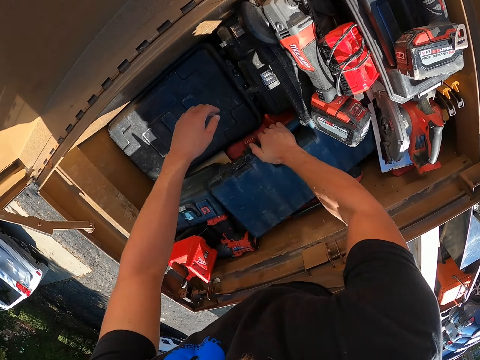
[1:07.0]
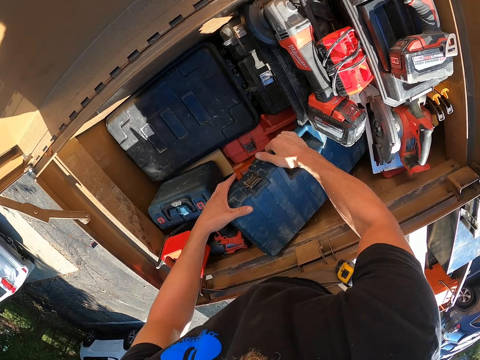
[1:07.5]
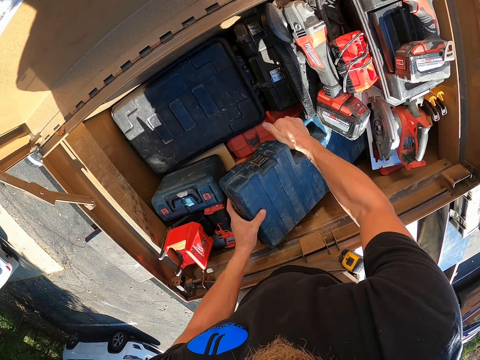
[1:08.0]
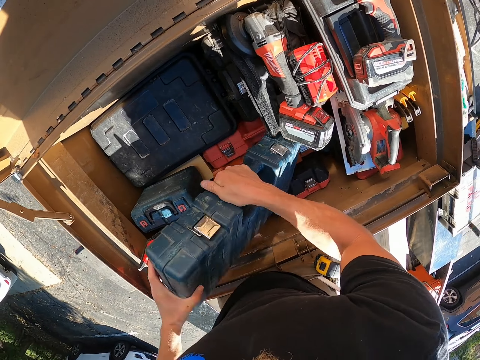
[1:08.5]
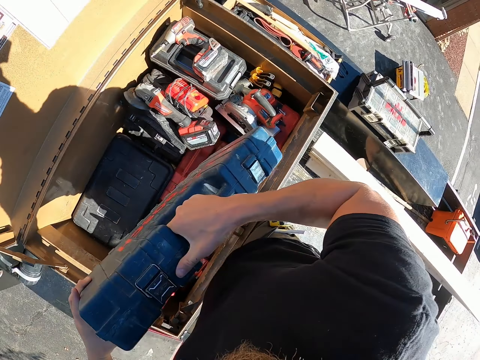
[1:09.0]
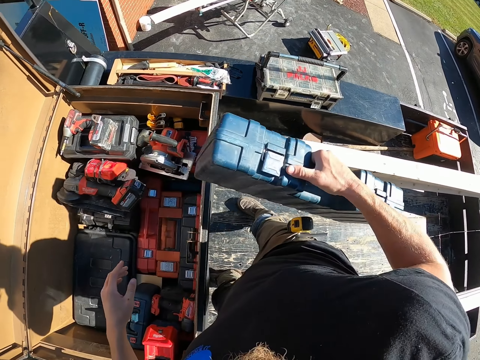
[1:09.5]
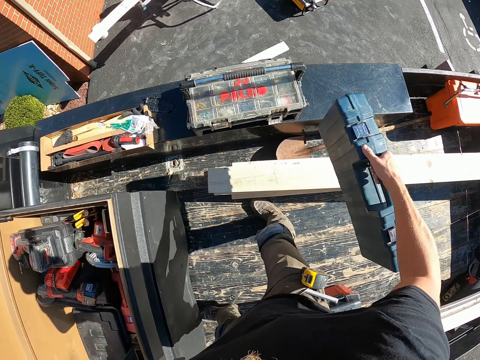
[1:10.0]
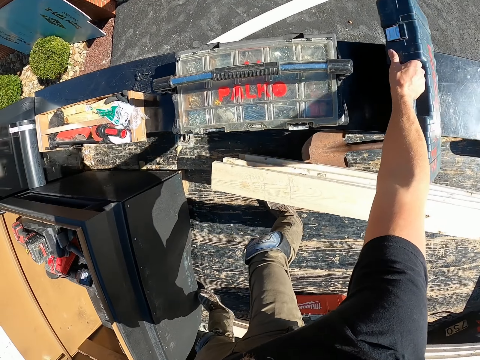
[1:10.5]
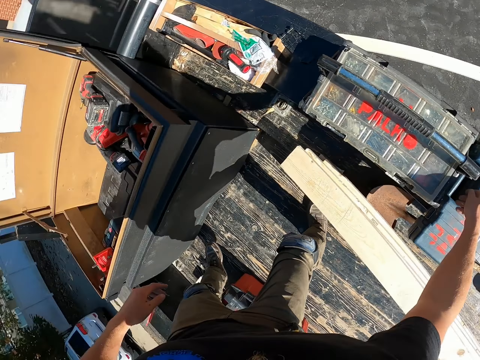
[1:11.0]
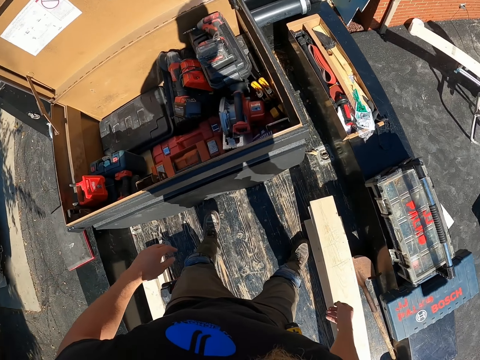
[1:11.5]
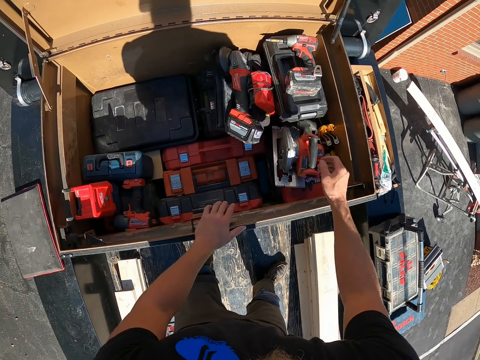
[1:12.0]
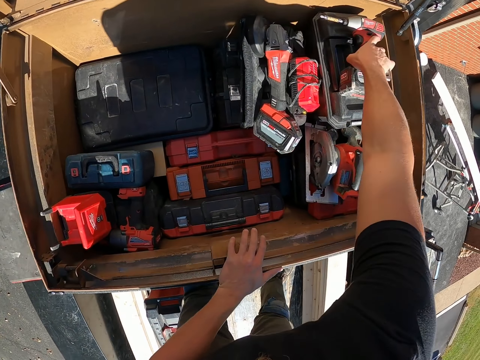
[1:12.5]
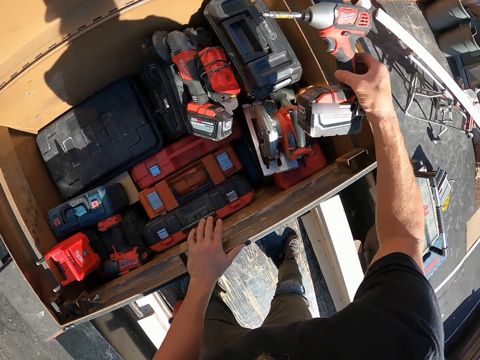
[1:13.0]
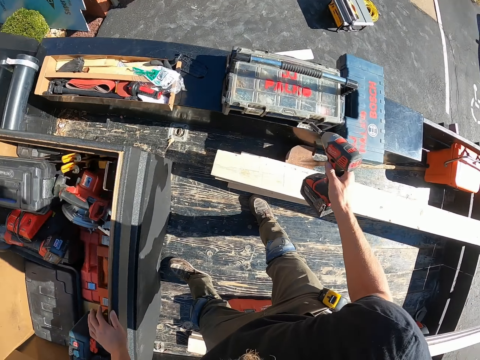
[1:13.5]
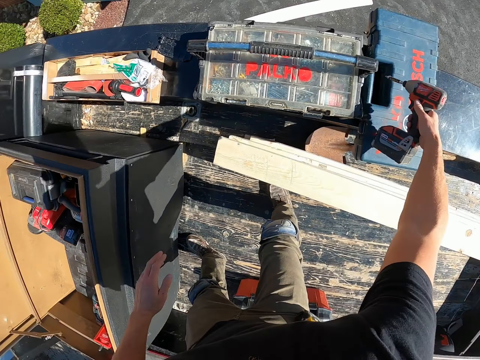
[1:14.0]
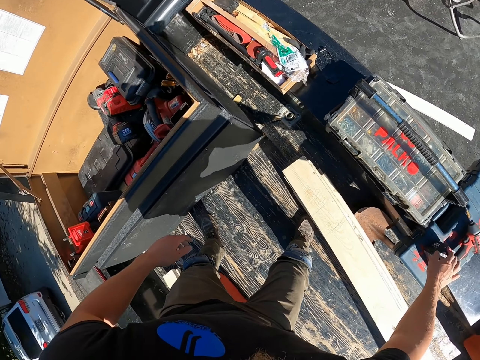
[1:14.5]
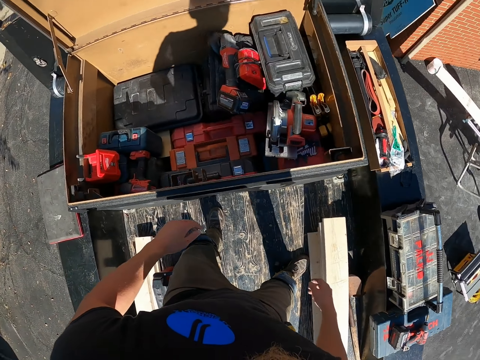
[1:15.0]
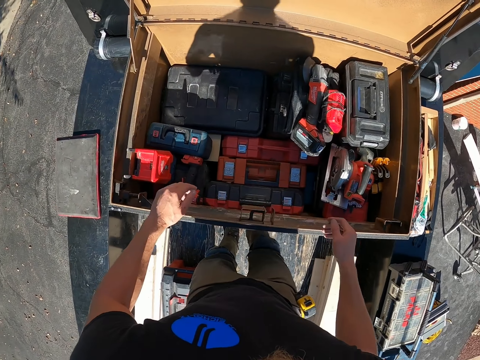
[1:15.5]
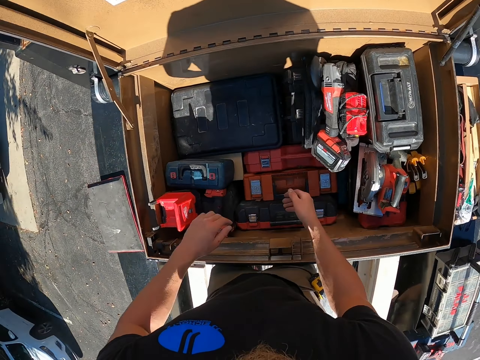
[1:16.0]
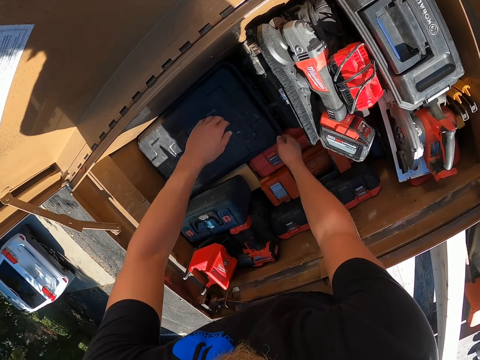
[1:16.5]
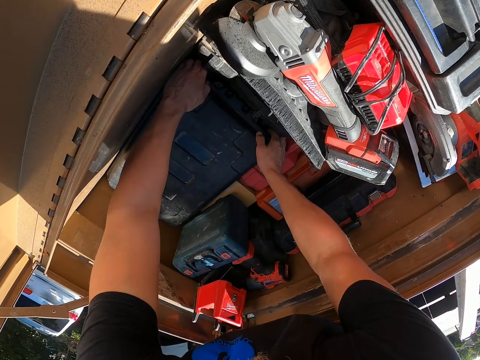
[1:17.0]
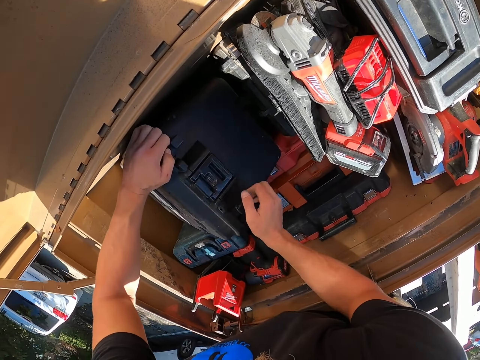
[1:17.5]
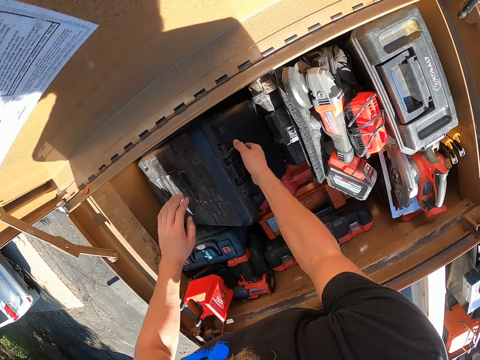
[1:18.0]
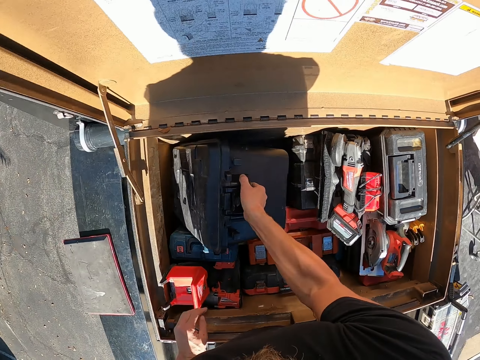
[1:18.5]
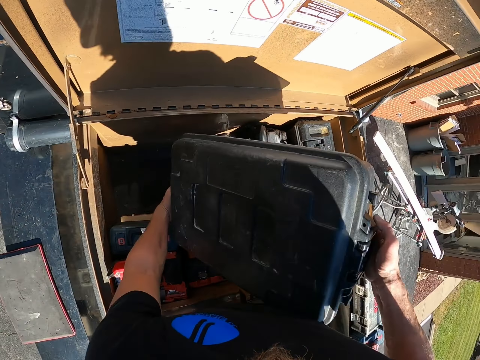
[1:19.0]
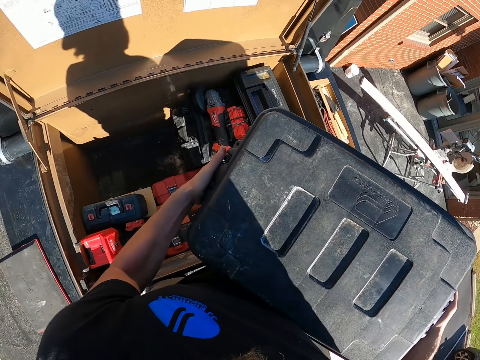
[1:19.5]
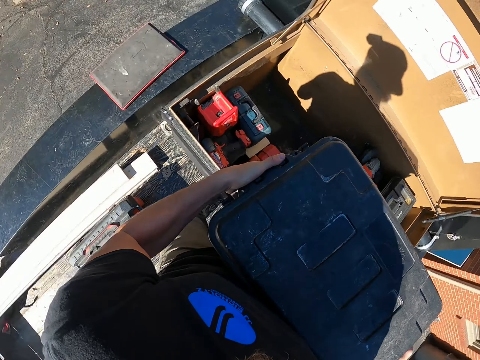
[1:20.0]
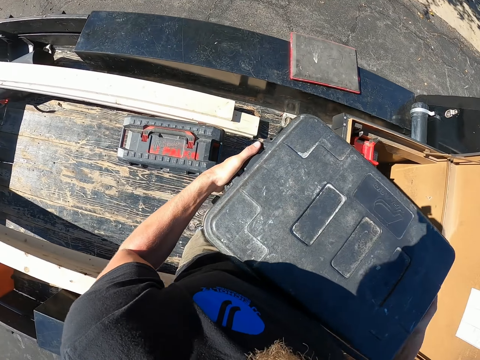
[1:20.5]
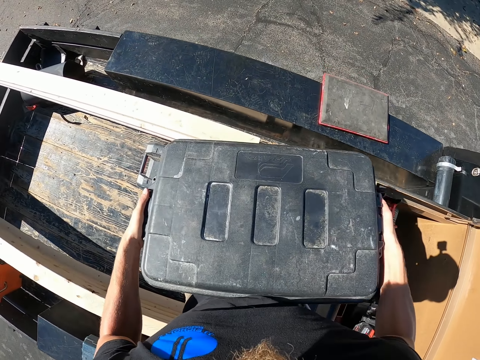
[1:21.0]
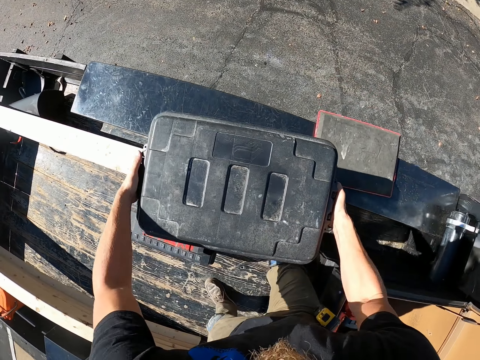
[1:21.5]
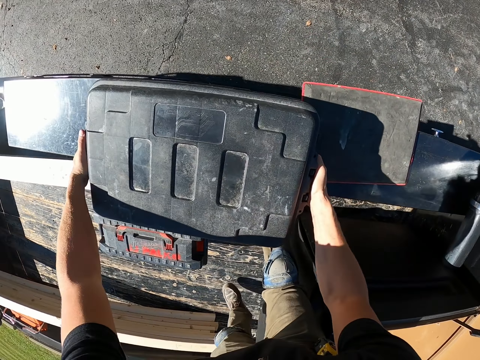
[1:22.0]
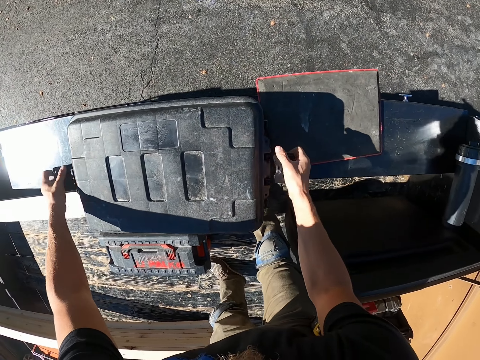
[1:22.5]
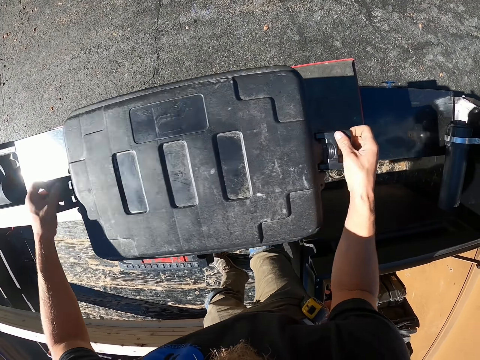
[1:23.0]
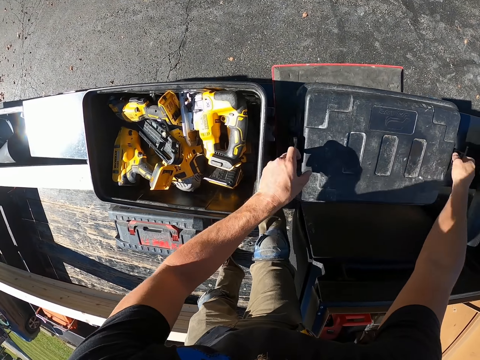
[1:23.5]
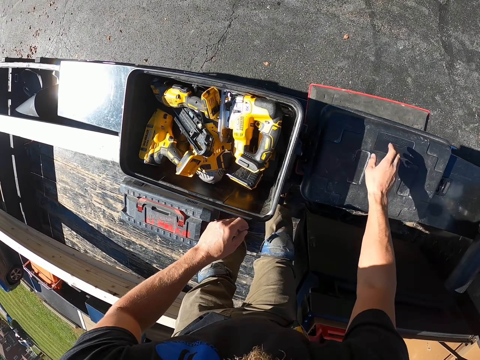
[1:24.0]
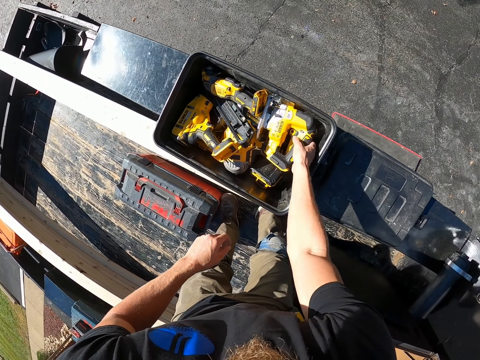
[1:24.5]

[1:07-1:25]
The camera wearer picks a tool box from the box. They place the tool box aside. They pick a drill from the box. They place the drill on top of a tool box. They pick the tool box from the box. They hold the tool box. They place the tool box aside. They open the tool box. They put the tool box lid down.

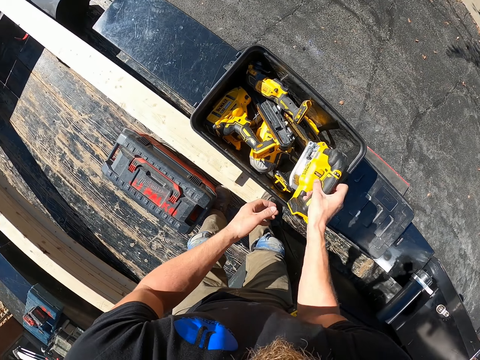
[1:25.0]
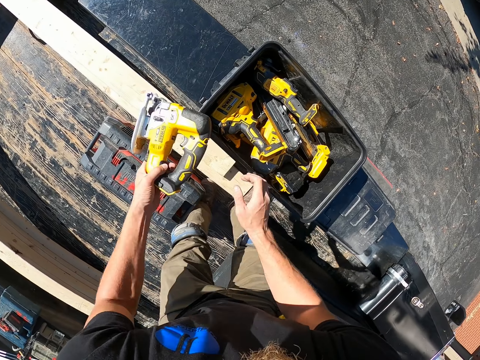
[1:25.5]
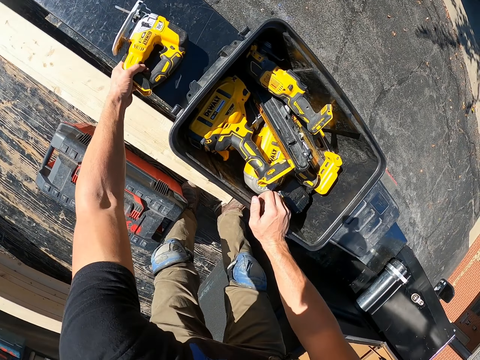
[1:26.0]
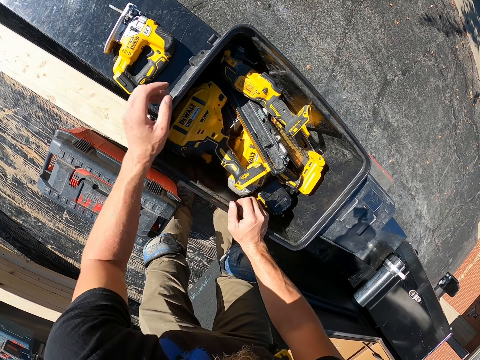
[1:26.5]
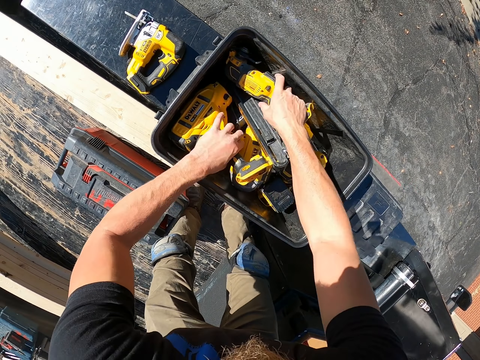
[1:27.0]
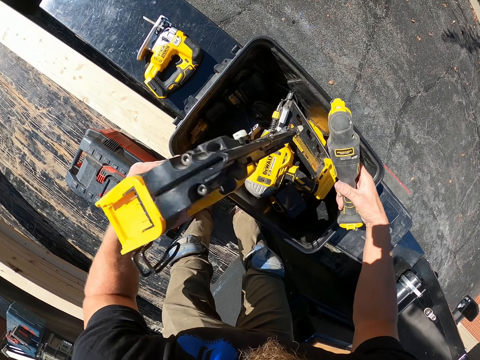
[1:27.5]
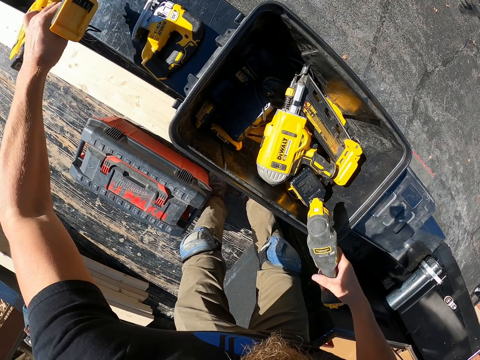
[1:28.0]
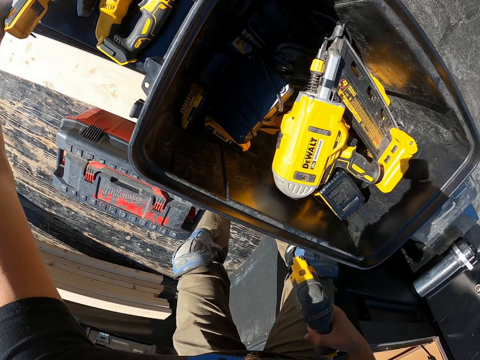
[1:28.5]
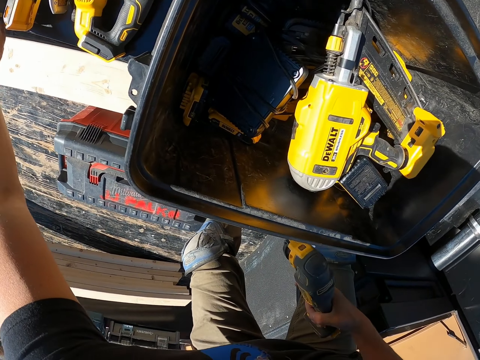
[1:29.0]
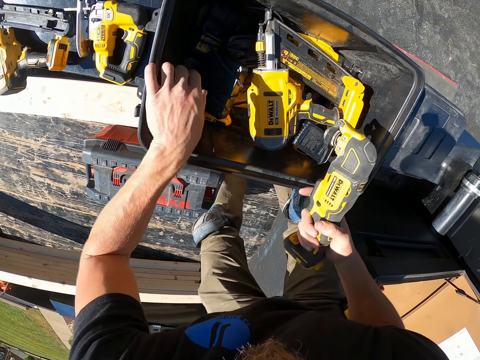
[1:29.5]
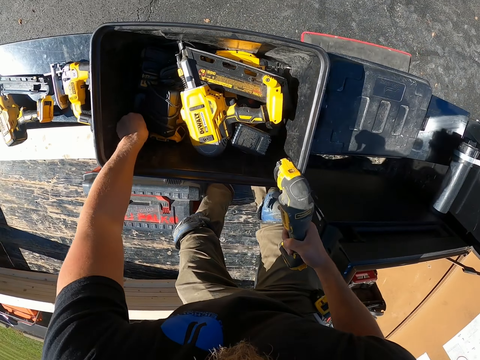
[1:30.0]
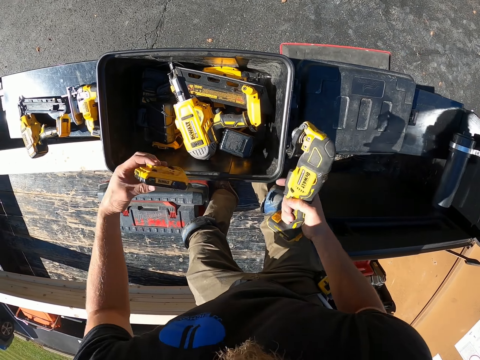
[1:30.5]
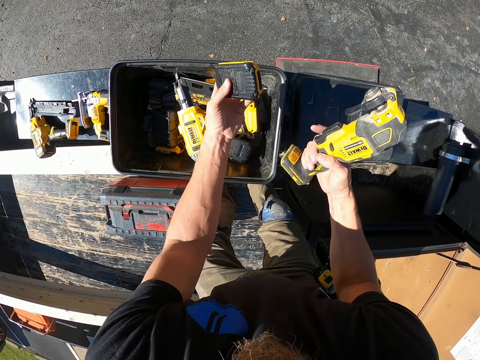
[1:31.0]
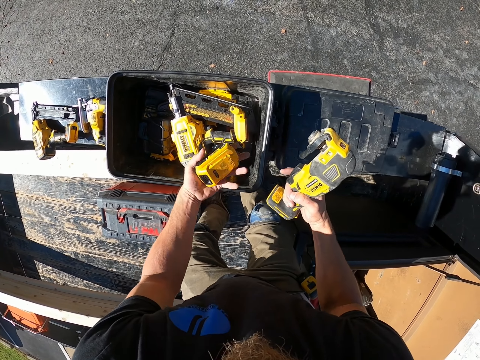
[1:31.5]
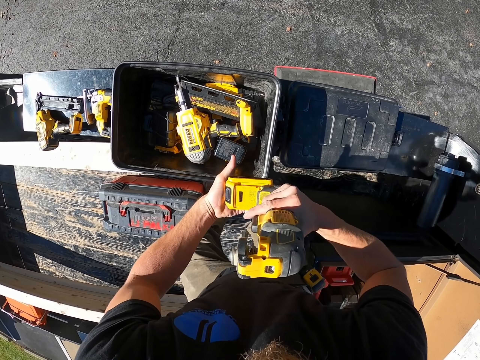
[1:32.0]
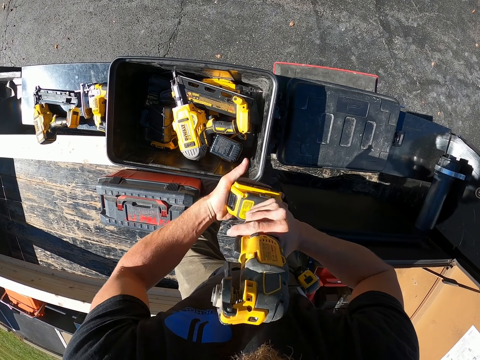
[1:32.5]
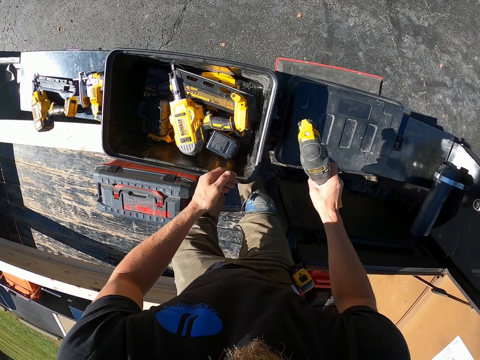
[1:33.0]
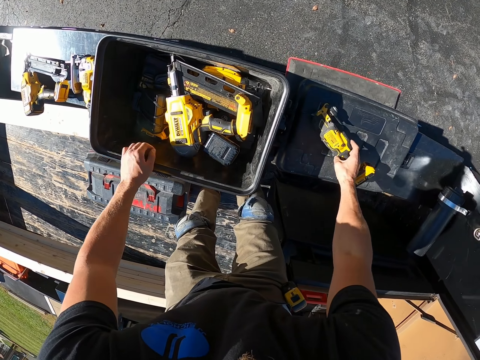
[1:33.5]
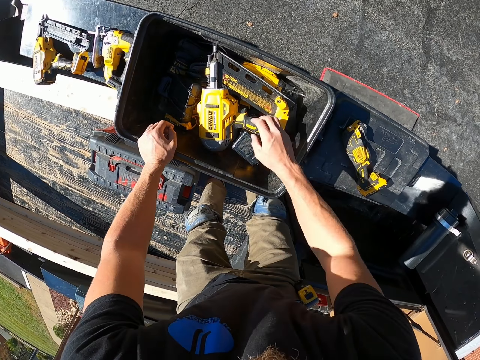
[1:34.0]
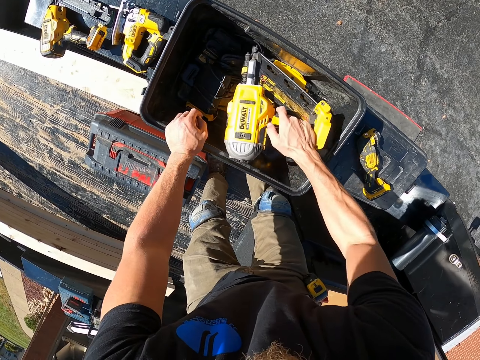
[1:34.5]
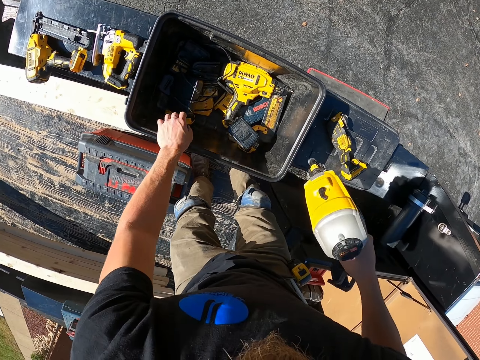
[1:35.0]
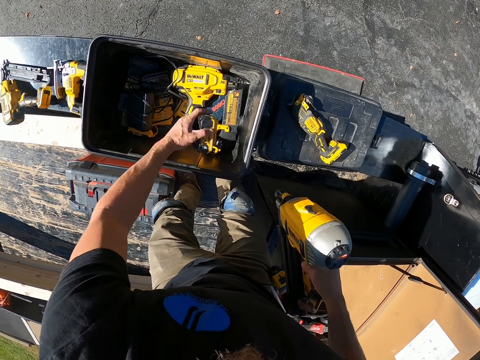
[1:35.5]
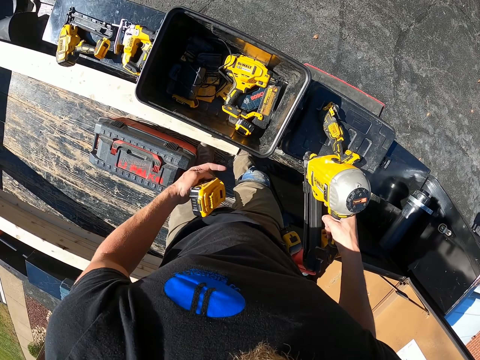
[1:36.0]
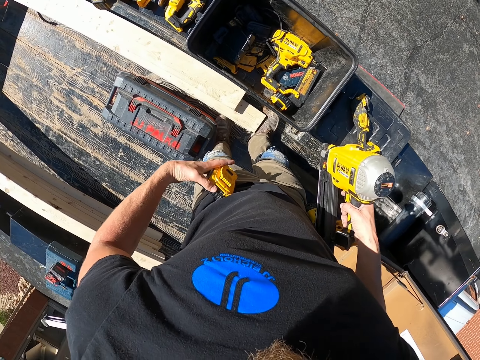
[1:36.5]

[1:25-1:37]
The camera wearer picks a drill from the tool box. They hold the drill with both hands. They place the drill aside. They pick the drill from the tool box. They pick the drill from the tool box again. They place the drill aside. They pick the battery of a drill. They tilt the battery of the drill. They fix the drill with the battery. They place the drill aside. They pick the drill from the tool box. They pick the battery of the drill.
